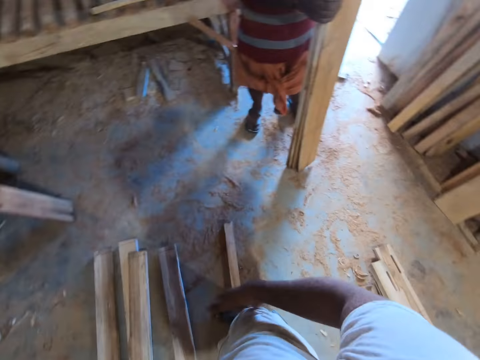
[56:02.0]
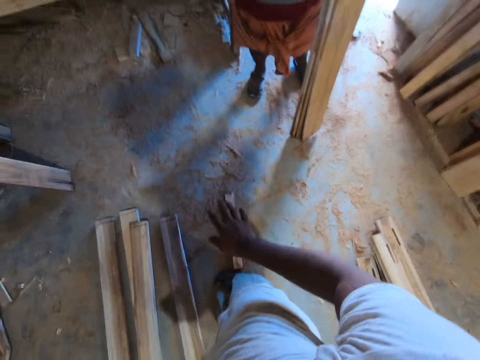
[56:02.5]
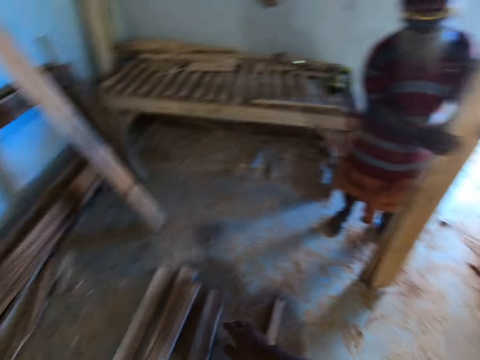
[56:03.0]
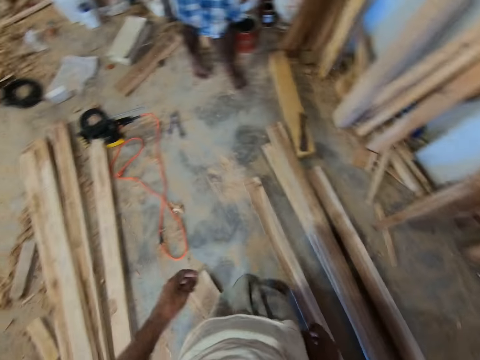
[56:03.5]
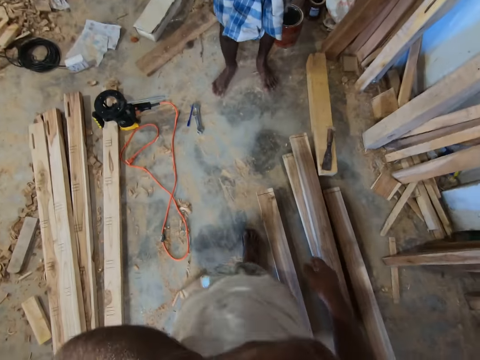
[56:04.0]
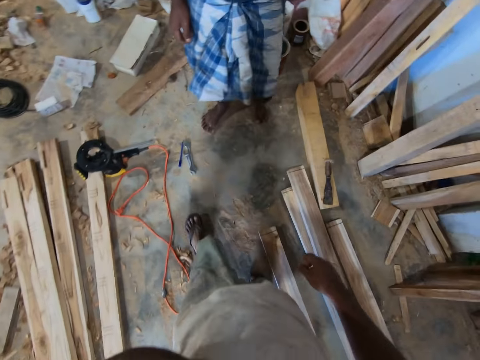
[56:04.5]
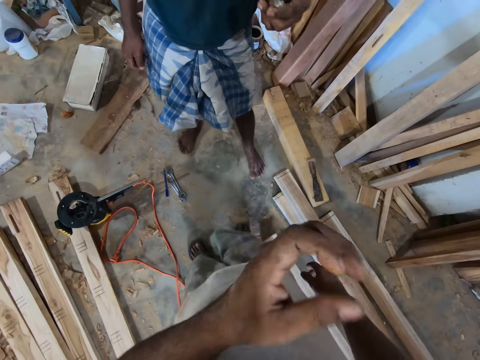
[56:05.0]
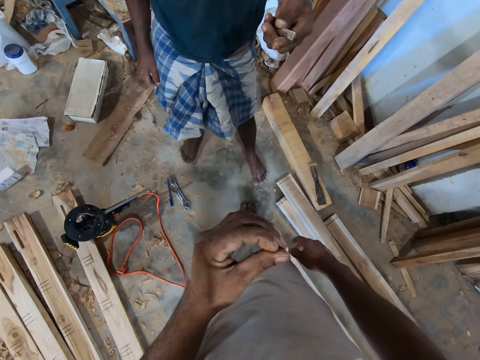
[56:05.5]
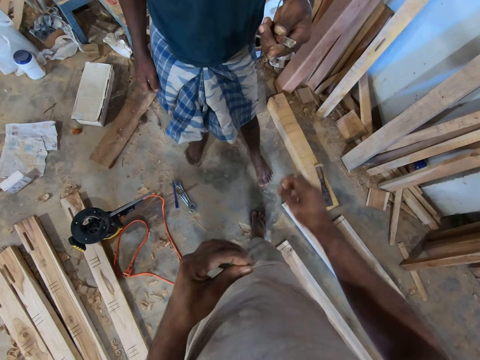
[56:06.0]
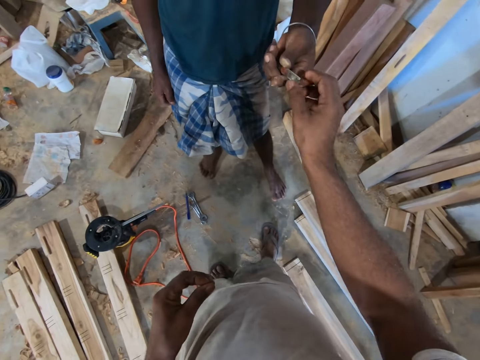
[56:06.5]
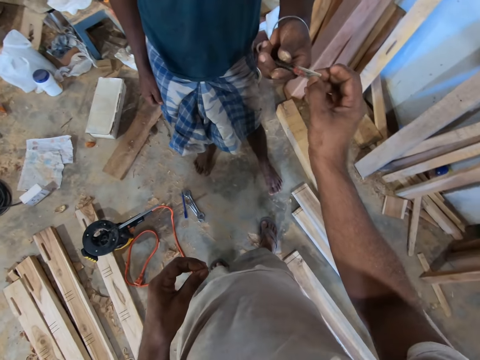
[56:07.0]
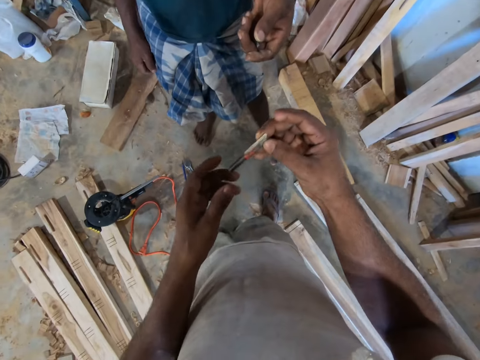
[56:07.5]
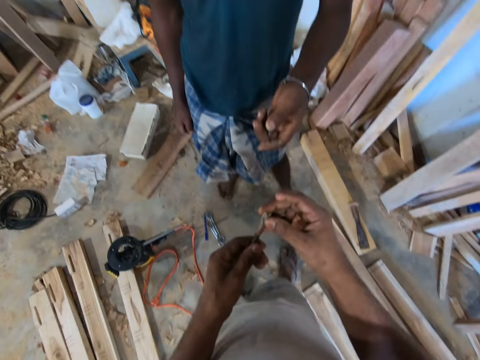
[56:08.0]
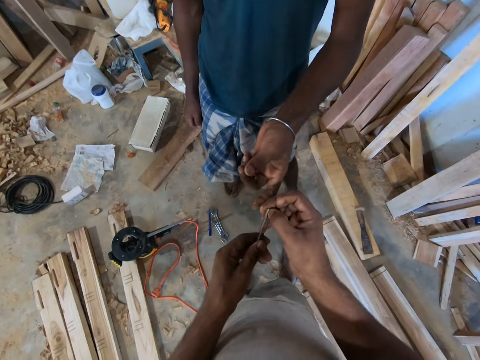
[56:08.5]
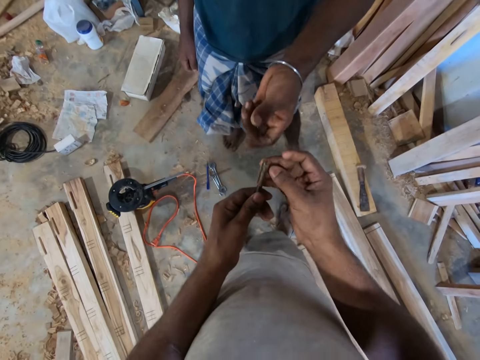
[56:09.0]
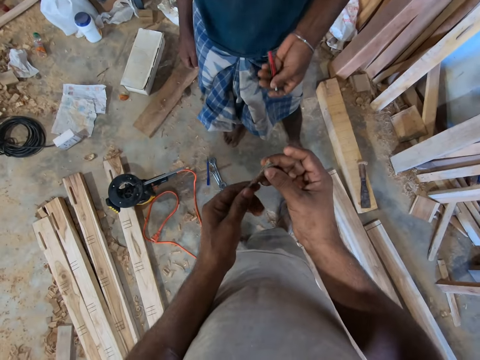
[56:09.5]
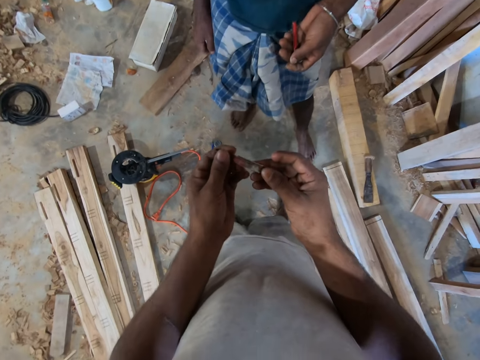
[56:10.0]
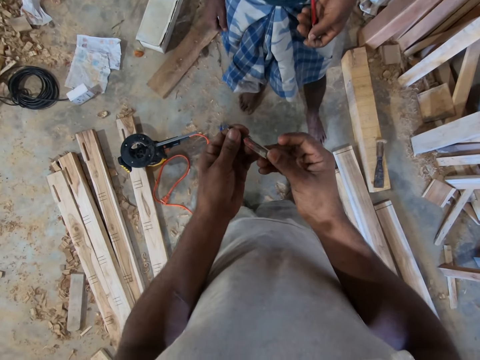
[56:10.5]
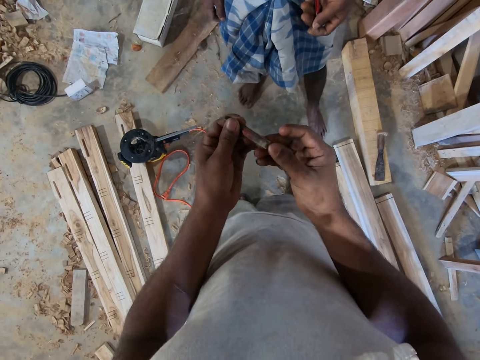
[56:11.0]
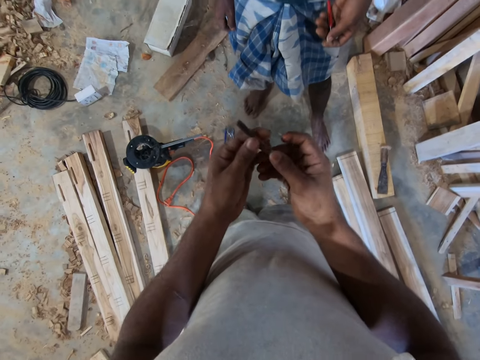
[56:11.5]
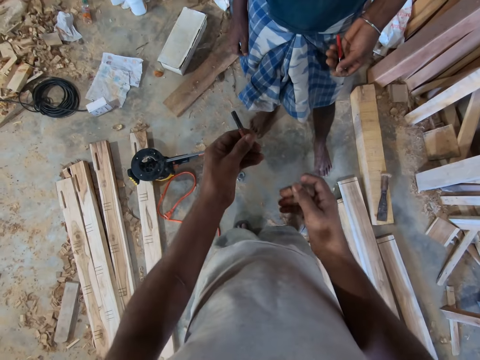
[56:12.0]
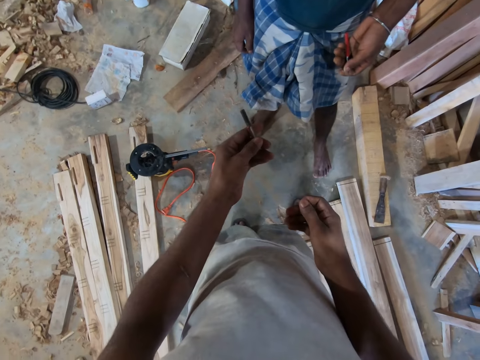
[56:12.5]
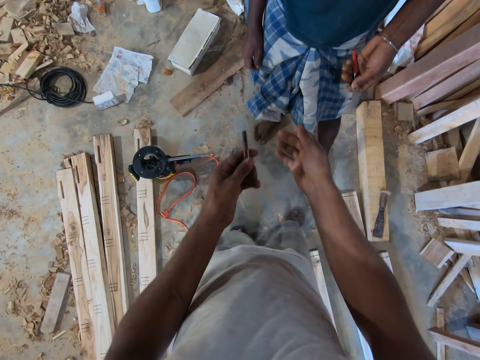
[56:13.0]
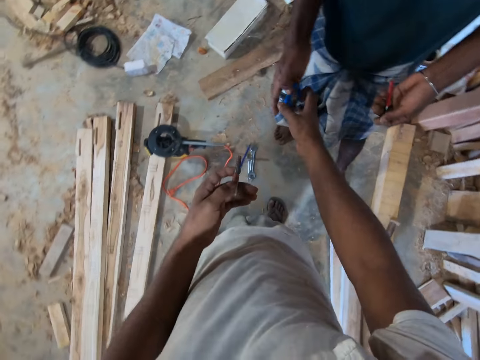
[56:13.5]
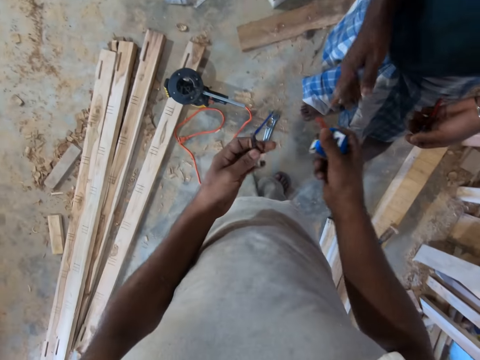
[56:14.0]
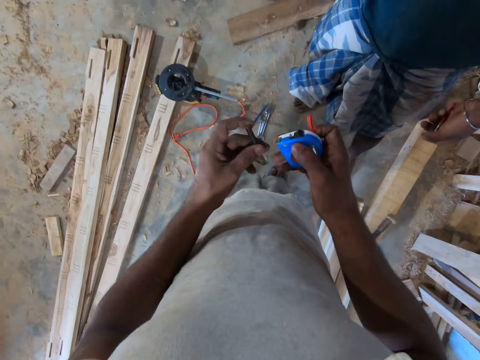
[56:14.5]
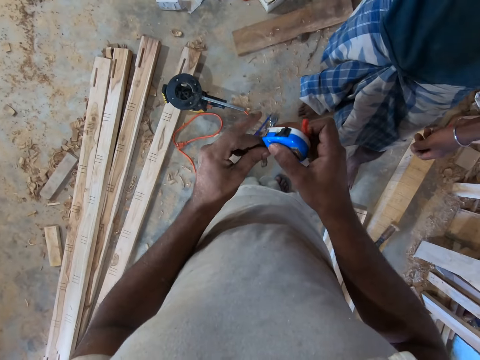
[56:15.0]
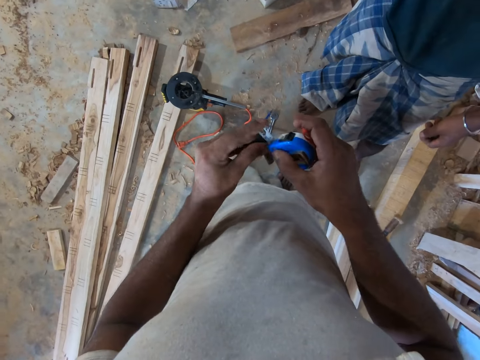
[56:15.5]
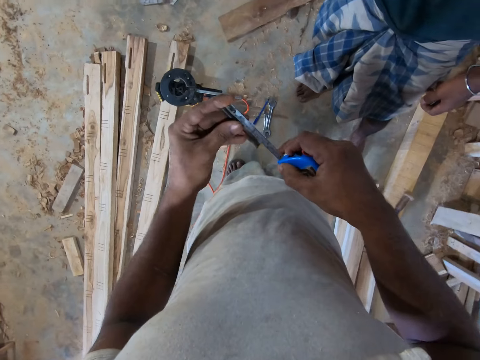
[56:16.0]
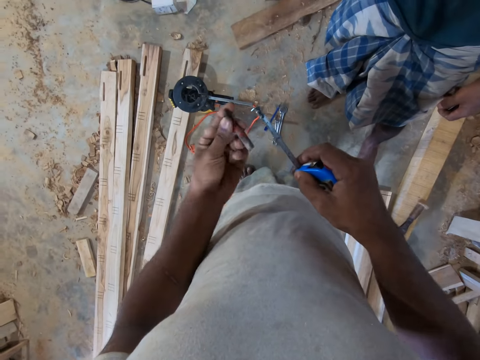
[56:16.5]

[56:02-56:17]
The camera wearer moves. He collects a bit from a man with his right hand. The man gives something. The camera wearer holds the bit with both hands. He touches something. He holds the bit with his left hand. He collects the tape measure from the man with his right hand.

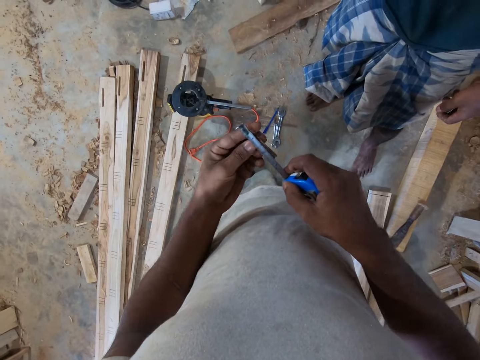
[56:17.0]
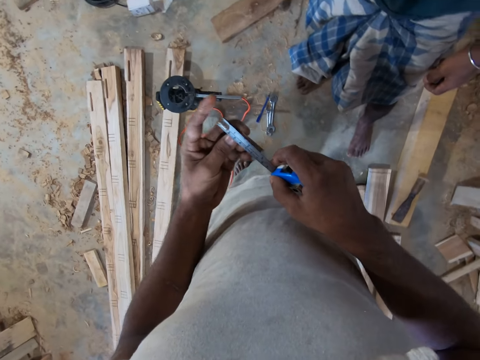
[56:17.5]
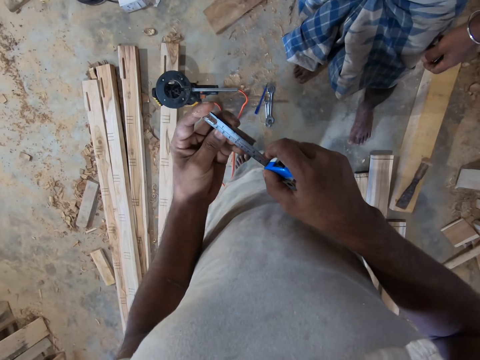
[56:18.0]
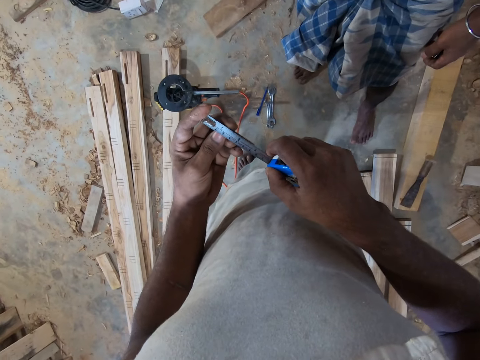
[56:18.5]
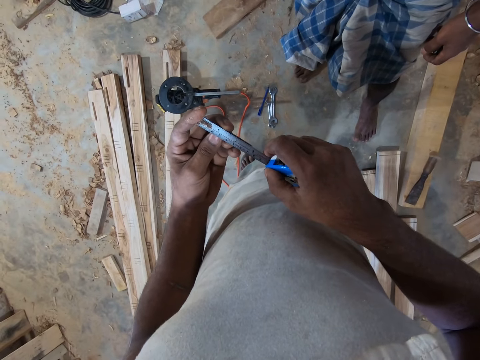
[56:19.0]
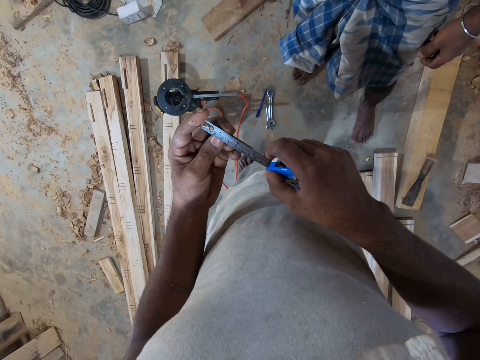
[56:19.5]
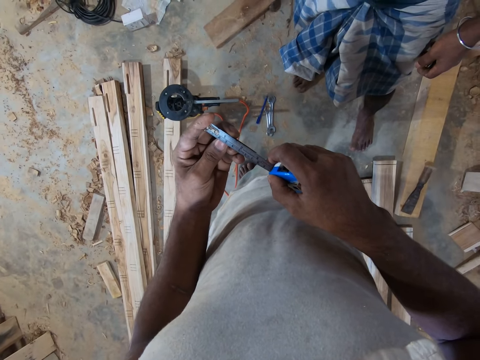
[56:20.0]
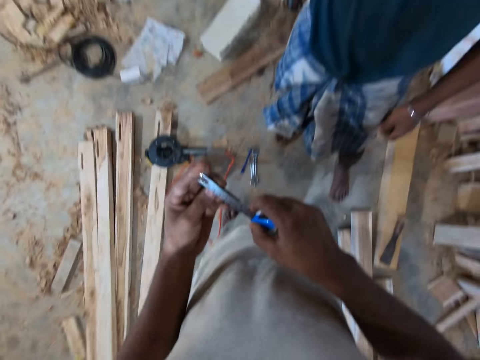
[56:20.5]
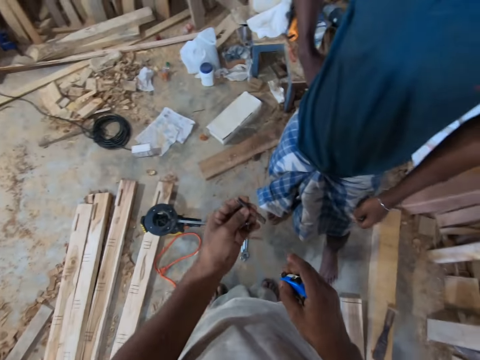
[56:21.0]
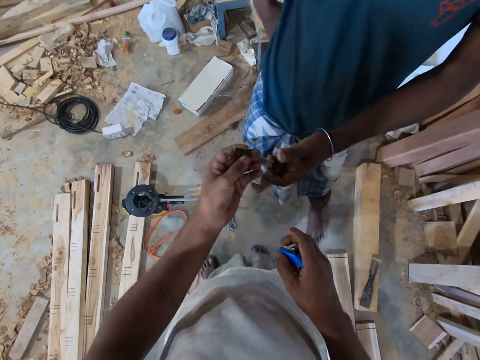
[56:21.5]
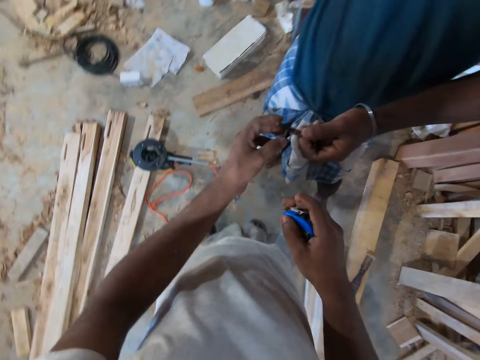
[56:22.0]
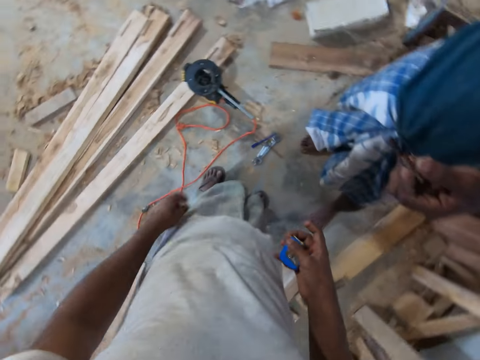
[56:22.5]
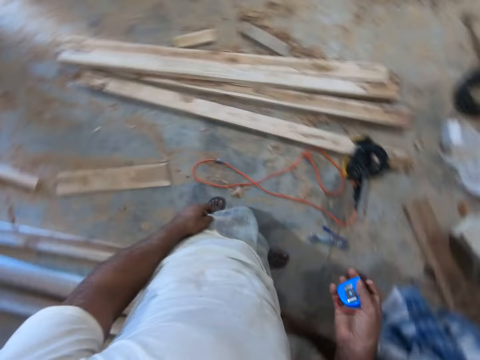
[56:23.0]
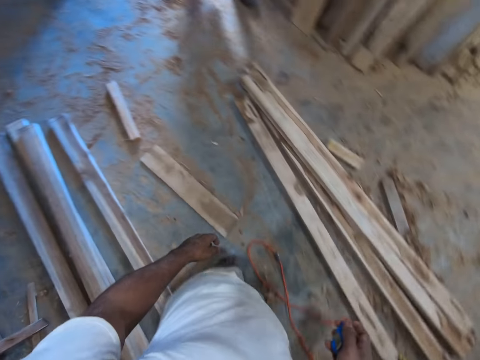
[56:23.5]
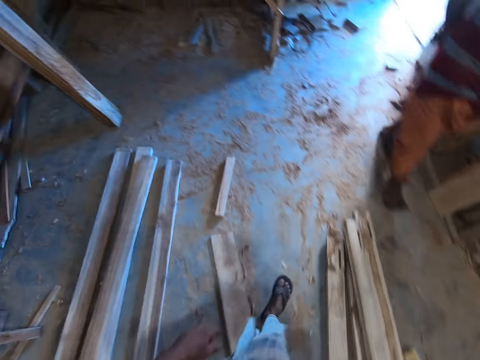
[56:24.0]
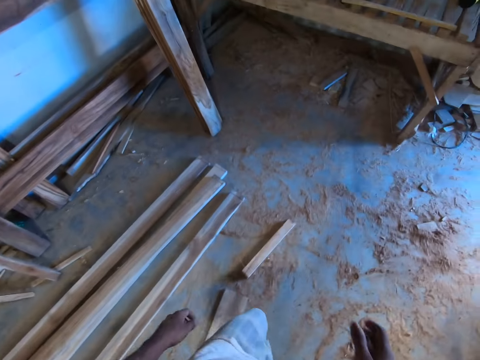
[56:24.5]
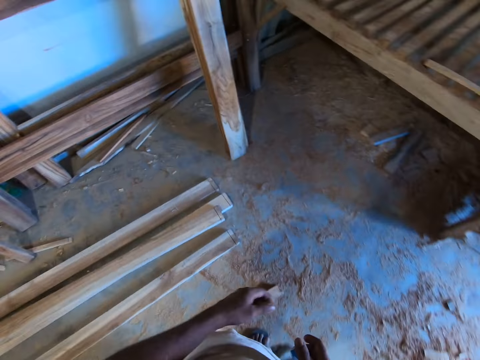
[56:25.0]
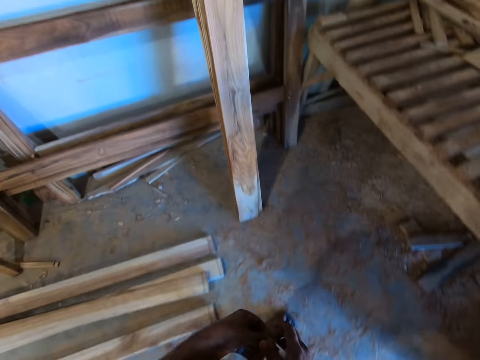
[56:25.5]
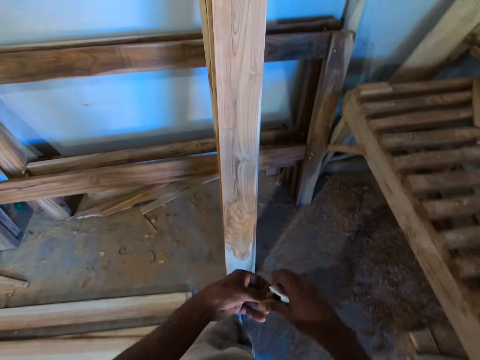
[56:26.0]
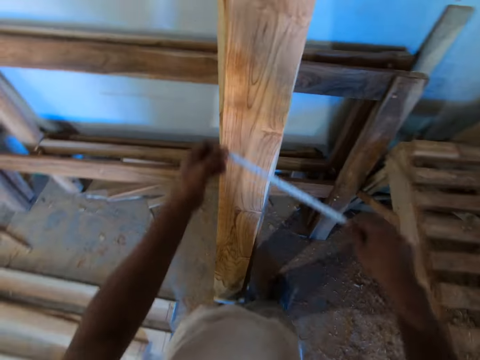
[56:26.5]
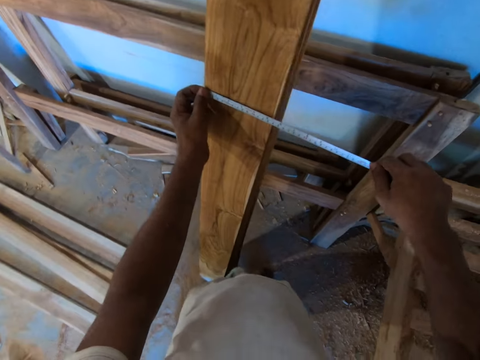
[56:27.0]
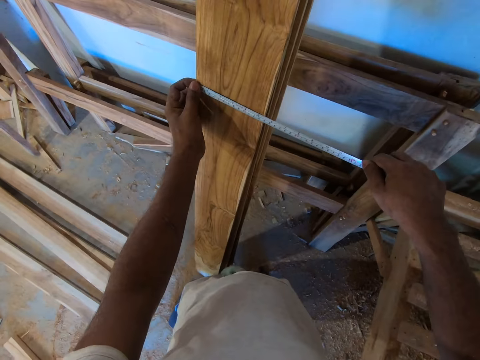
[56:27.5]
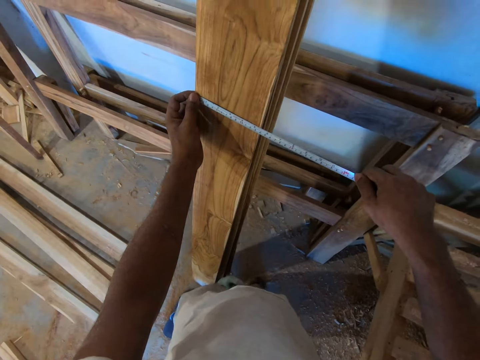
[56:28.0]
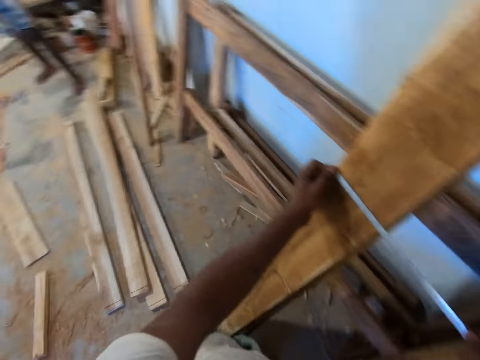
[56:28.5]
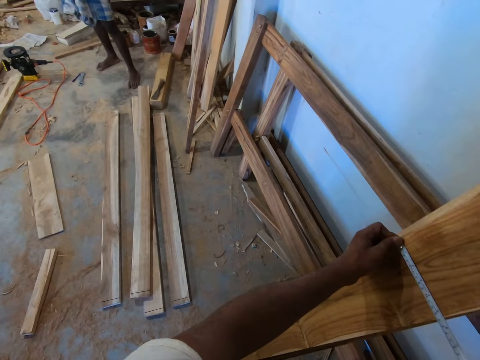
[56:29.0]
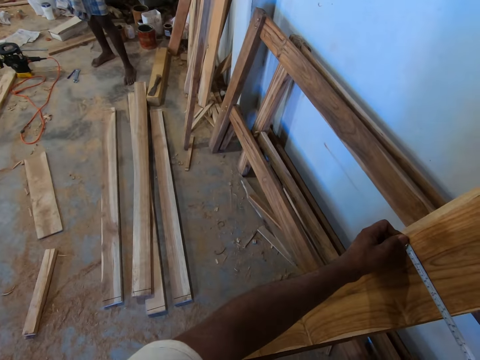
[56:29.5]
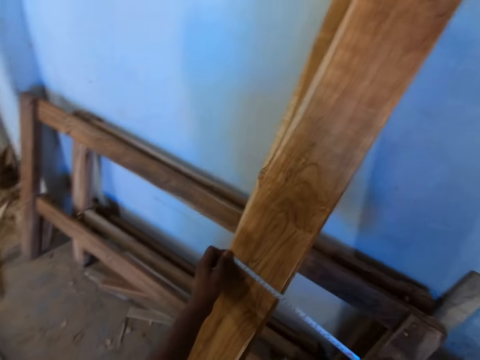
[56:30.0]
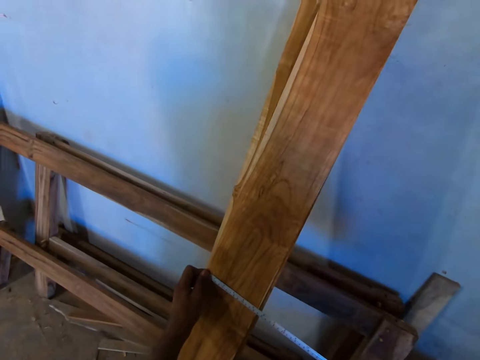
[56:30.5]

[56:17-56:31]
The camera wearer measures the bit in his left hand with the tape measure in his right hand. He passes the bit to the man with his left hand. He walks. He pulls the tape measure in his right hand with his left hand. He measures the wood plank with the tape measure in his hands.
